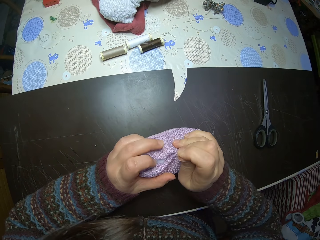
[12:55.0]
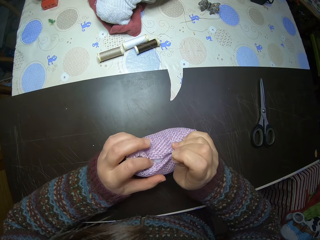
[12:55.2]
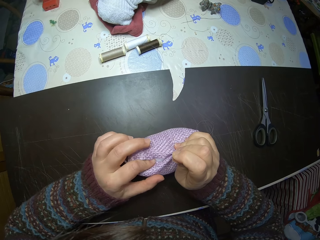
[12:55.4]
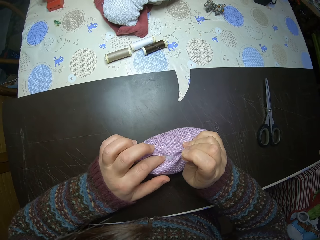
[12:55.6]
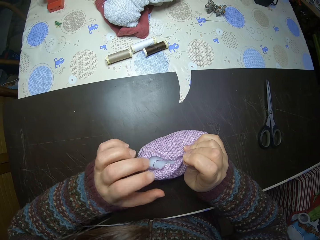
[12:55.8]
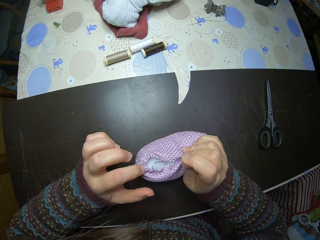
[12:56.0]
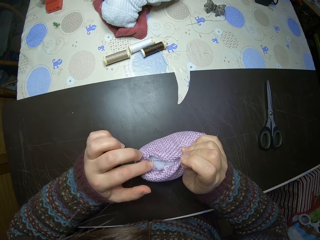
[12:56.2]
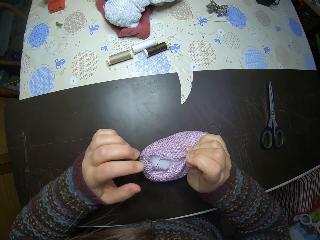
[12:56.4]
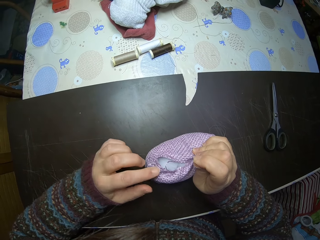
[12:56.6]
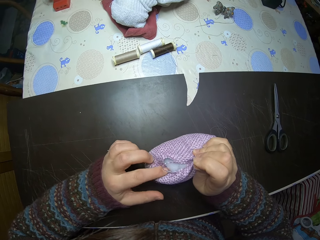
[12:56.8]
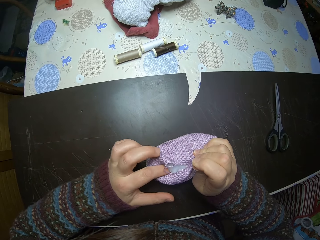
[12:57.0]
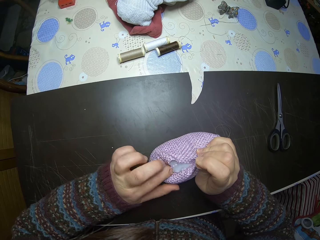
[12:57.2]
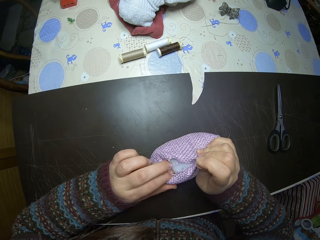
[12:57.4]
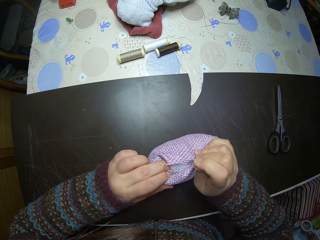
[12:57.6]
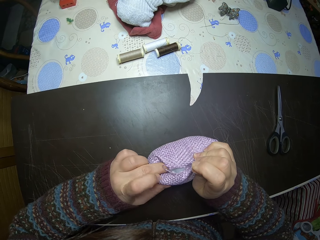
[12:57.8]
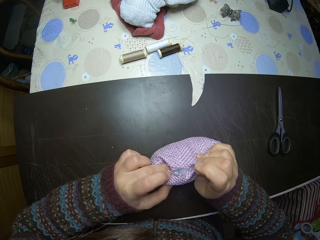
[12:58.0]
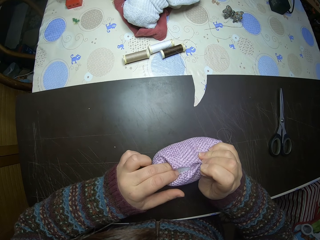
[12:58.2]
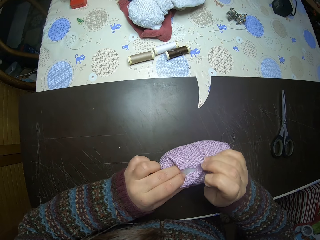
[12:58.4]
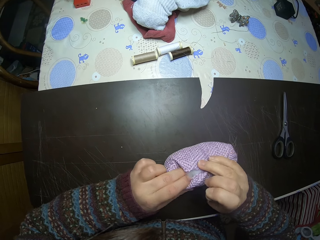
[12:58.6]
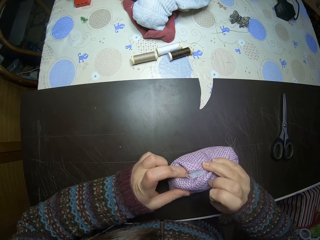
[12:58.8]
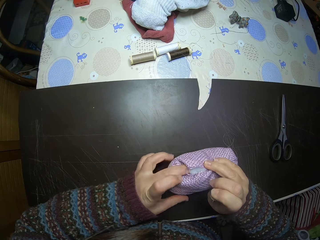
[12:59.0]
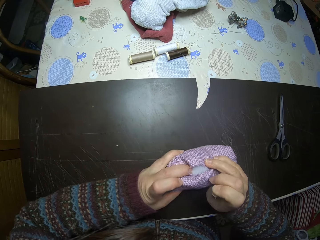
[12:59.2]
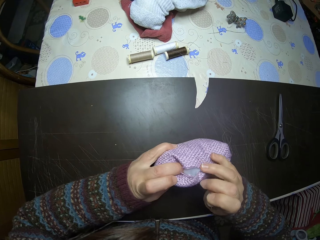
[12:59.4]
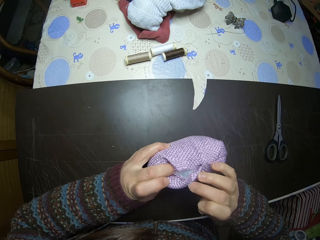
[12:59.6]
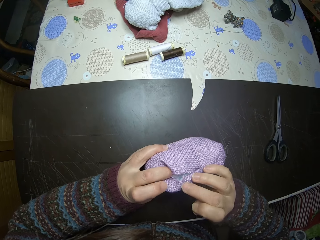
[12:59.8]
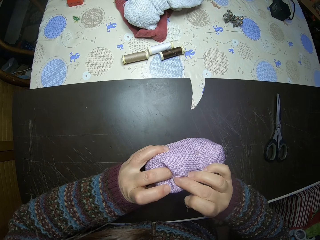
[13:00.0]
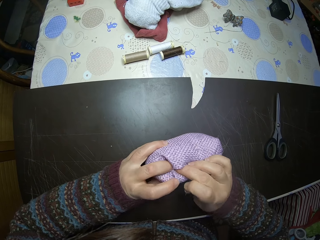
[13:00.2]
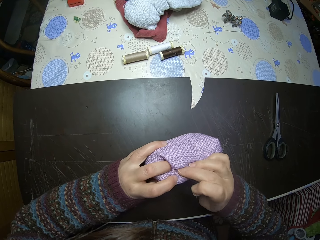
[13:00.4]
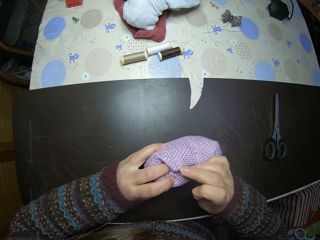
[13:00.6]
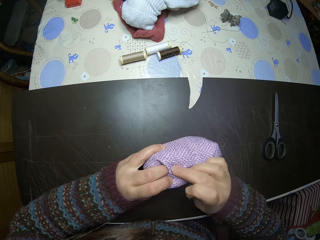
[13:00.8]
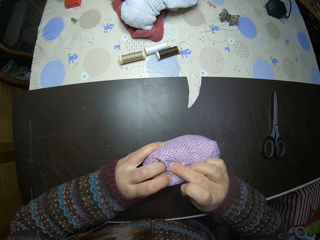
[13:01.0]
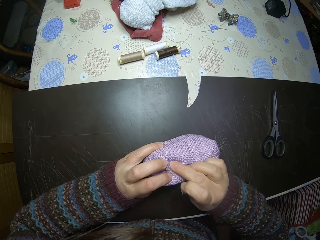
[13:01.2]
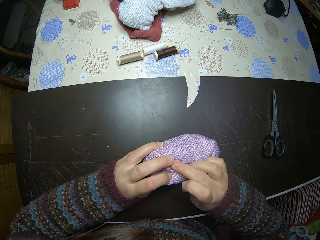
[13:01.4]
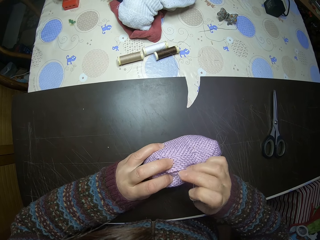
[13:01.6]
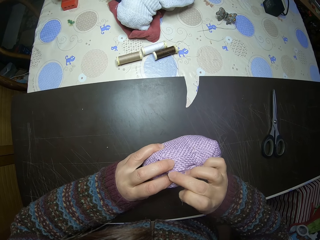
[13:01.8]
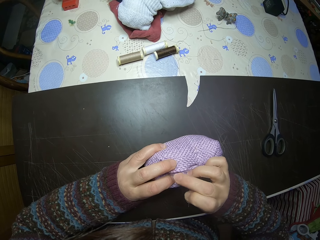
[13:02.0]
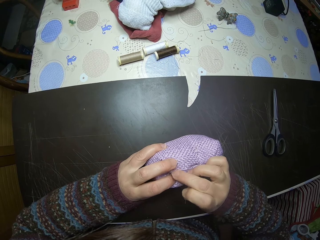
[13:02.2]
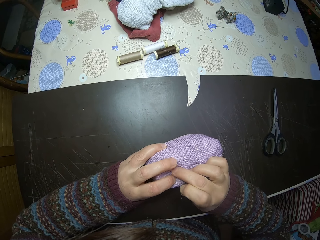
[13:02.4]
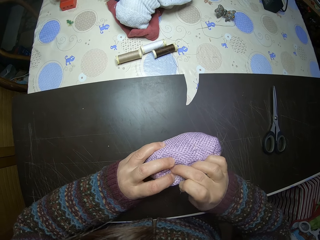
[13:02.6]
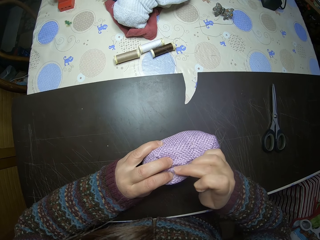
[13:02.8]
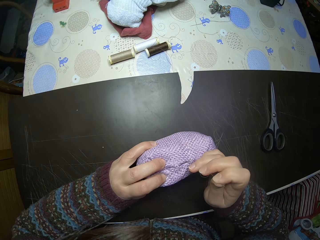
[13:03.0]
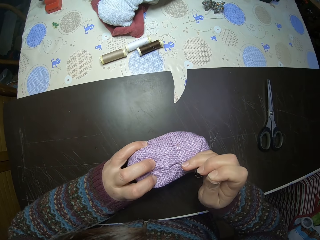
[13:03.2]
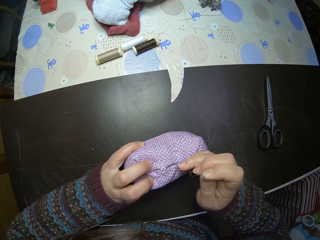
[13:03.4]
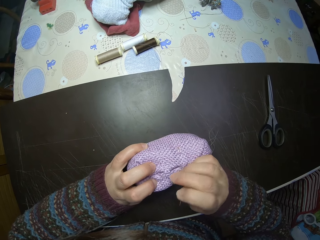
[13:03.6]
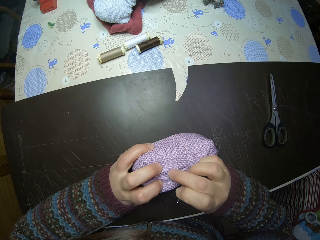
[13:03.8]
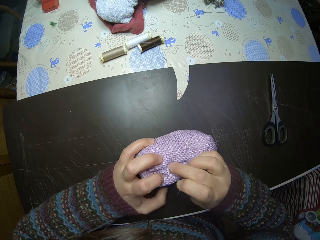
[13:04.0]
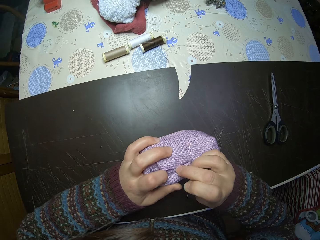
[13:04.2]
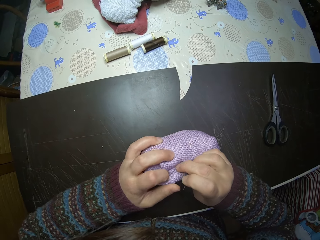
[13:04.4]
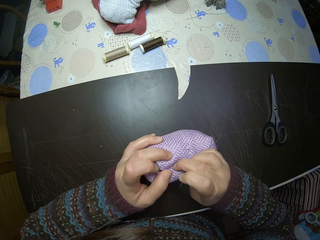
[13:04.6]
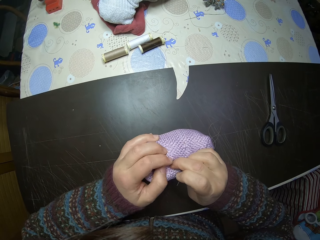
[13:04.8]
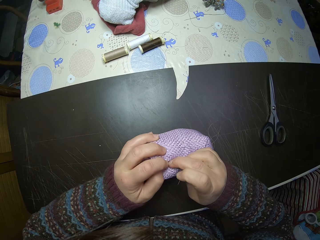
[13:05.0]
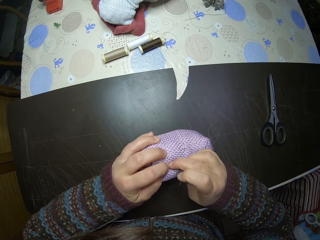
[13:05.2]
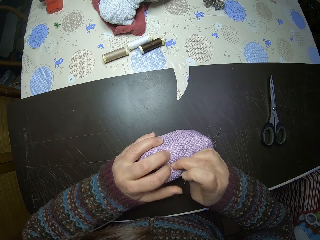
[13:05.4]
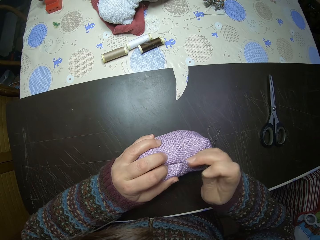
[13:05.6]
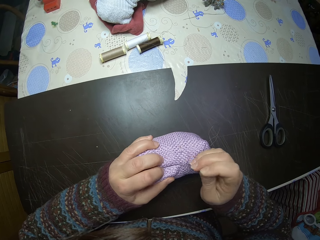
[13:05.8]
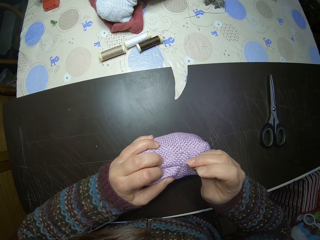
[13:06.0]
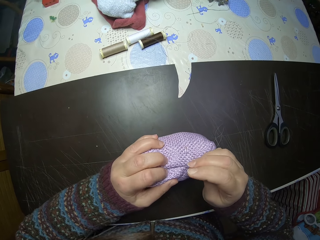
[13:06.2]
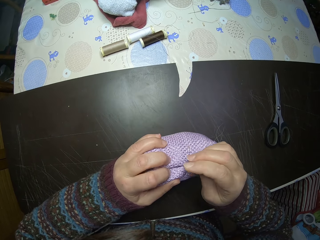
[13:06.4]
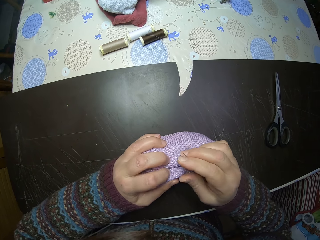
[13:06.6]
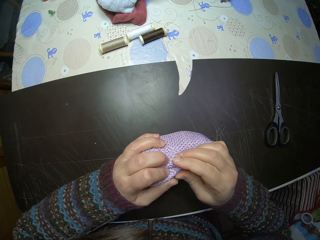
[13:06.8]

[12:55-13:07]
The camera wearer squeezes the decoration. They adjust the edges of the stuffed fabric.

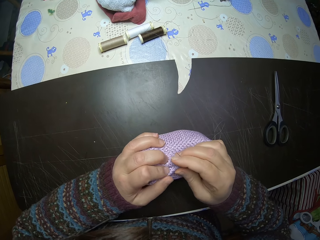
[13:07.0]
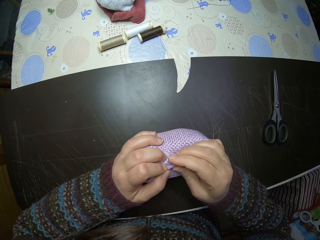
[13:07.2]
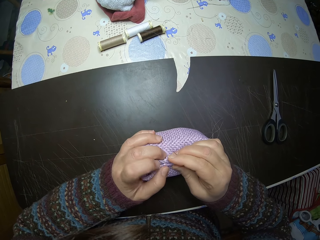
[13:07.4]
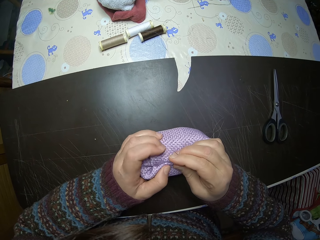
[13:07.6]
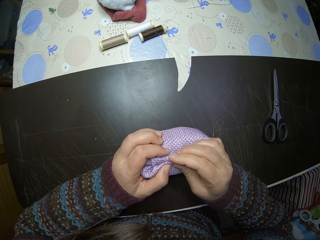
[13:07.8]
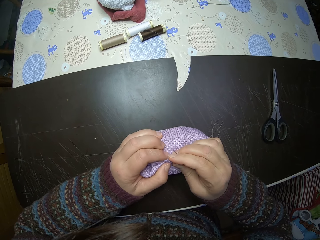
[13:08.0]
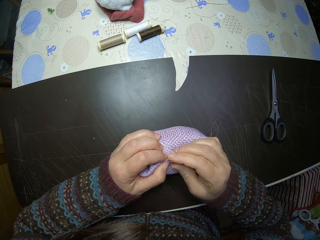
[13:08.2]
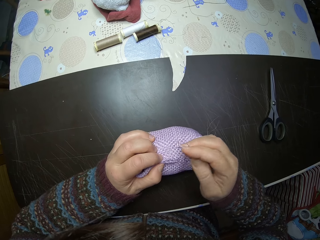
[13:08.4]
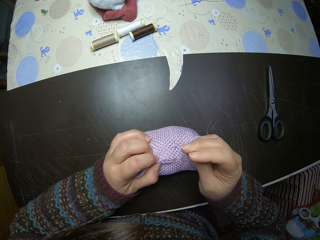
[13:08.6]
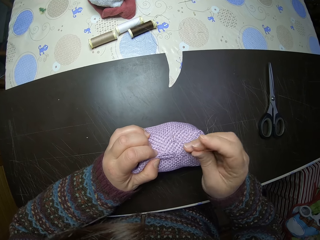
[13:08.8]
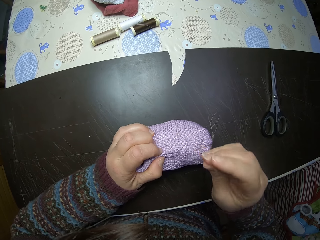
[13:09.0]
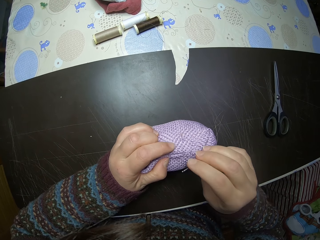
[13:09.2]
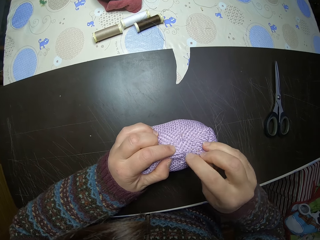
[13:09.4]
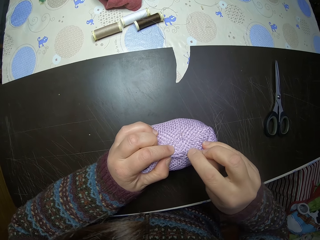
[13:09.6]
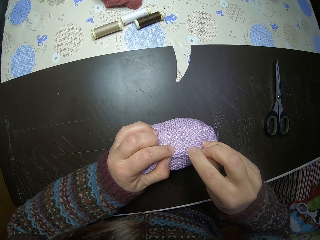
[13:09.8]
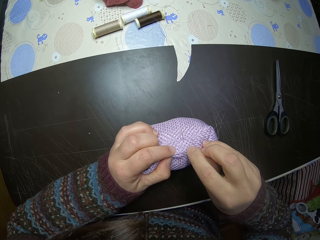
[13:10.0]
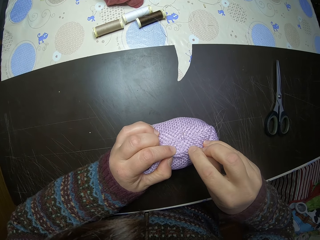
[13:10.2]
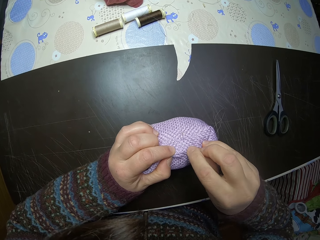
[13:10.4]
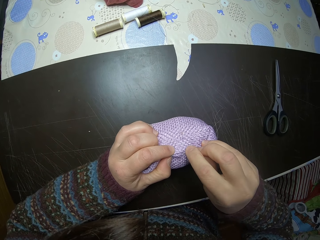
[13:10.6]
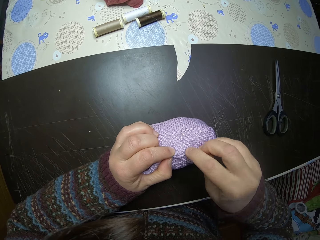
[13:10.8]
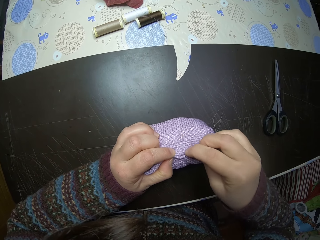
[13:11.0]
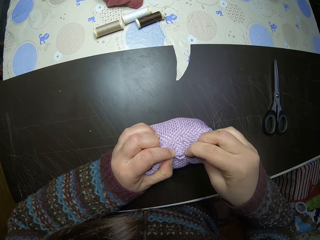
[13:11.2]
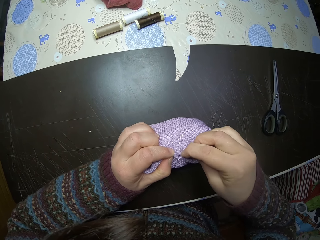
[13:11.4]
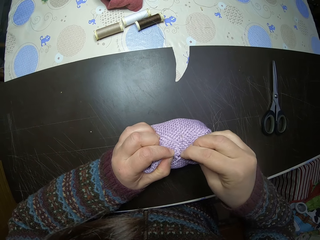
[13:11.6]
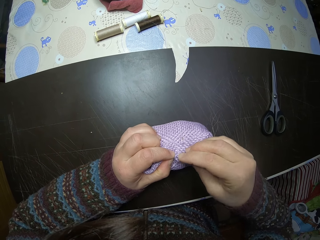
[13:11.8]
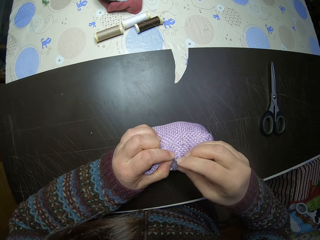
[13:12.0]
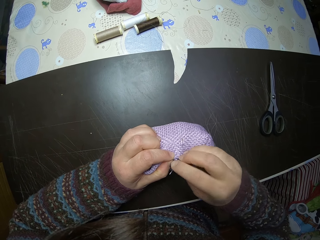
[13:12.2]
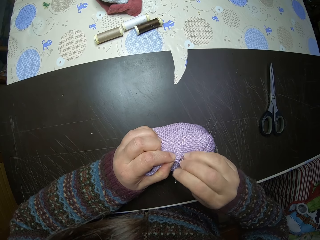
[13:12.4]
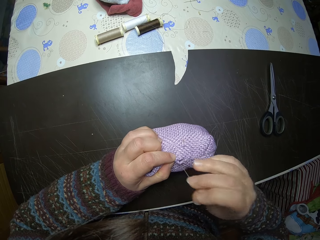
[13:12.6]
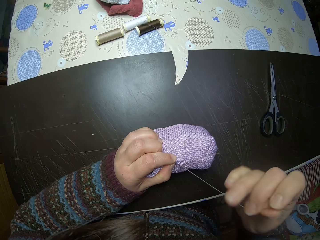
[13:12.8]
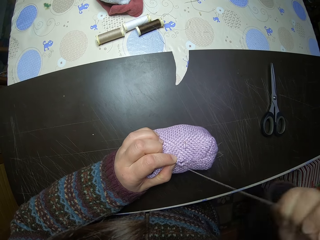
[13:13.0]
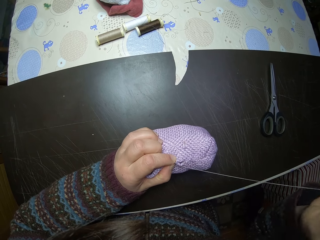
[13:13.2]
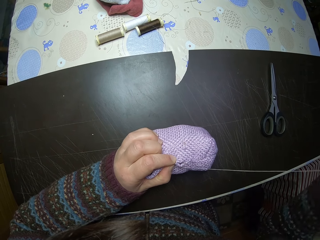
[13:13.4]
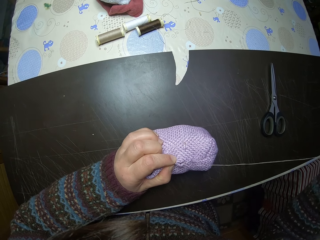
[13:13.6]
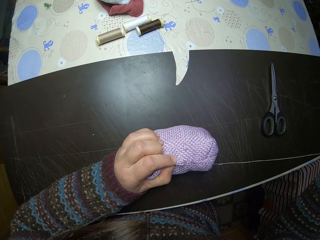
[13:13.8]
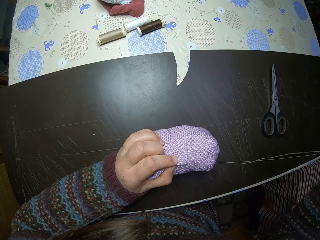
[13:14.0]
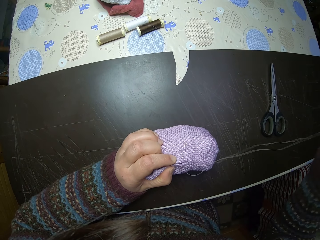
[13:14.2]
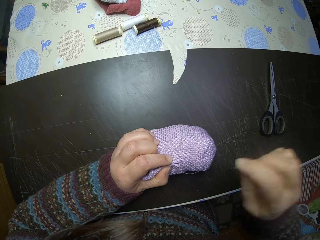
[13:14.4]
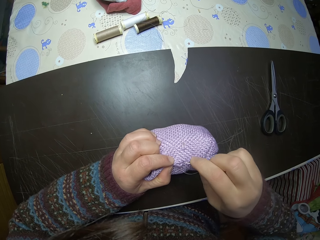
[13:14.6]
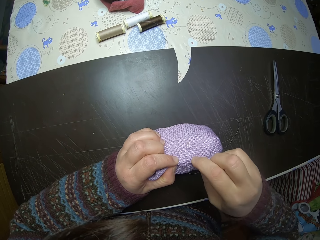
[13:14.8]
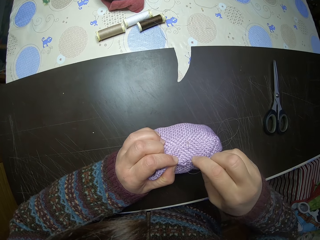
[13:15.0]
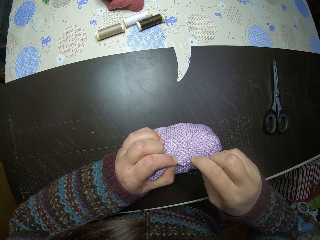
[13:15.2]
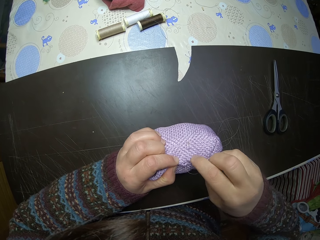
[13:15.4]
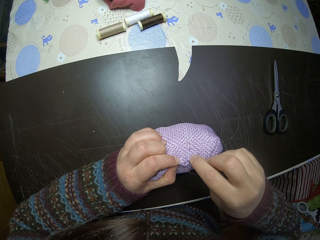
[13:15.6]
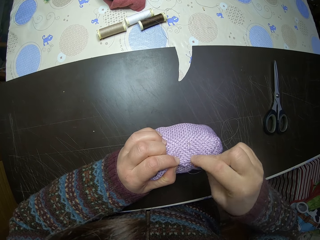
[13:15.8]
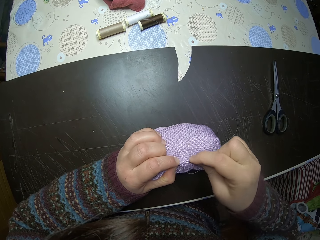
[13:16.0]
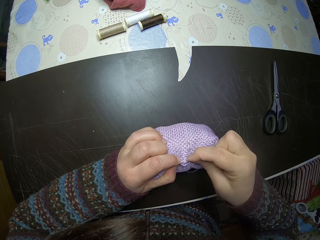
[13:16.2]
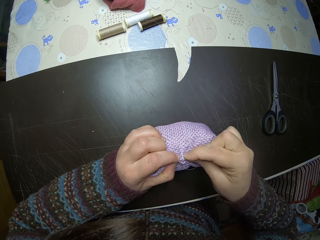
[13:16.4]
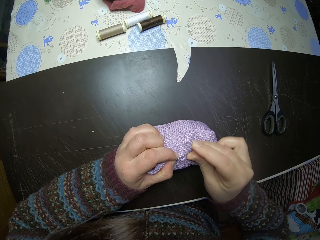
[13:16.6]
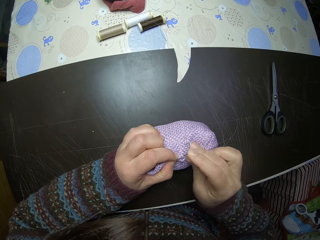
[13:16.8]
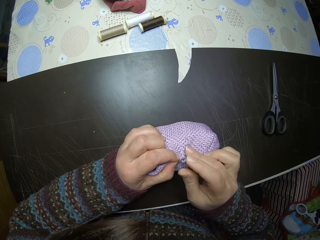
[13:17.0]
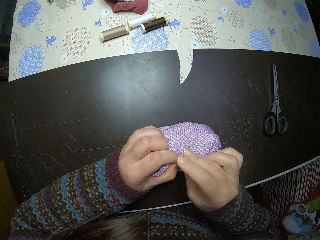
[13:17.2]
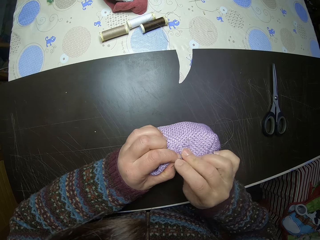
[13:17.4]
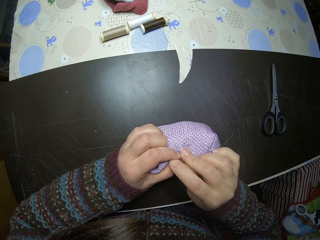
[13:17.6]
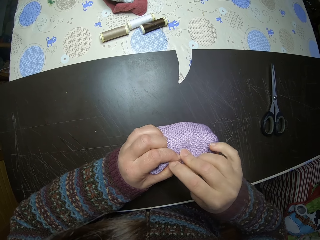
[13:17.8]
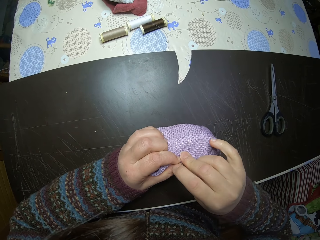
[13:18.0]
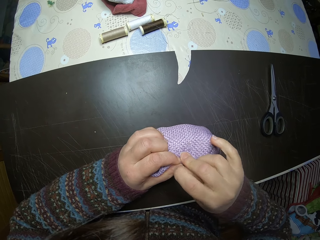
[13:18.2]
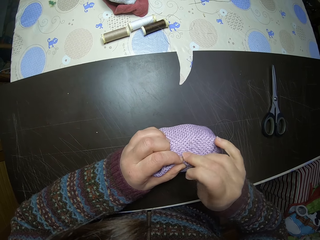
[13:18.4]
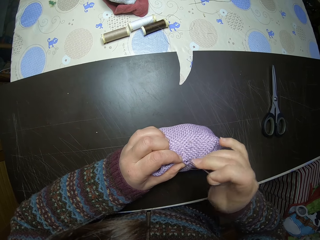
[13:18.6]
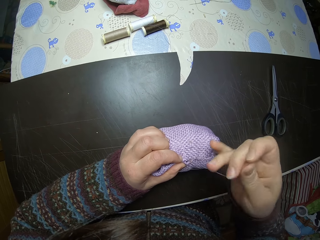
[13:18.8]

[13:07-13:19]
The camera wearer stitches the stuffed fabric.
